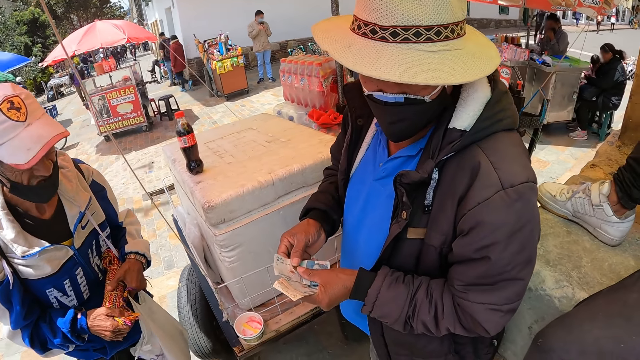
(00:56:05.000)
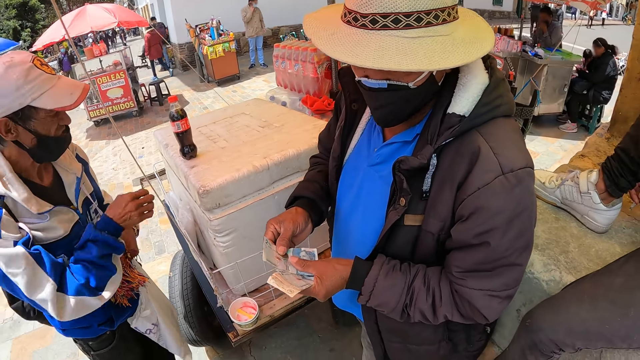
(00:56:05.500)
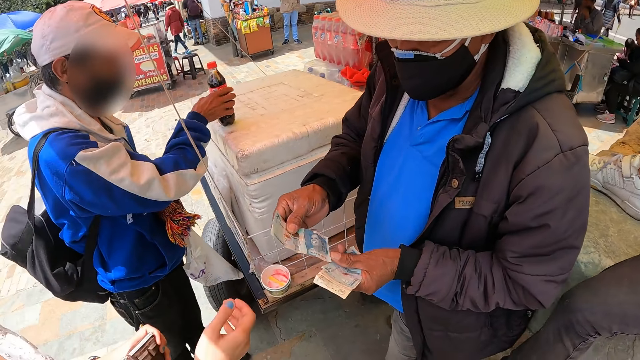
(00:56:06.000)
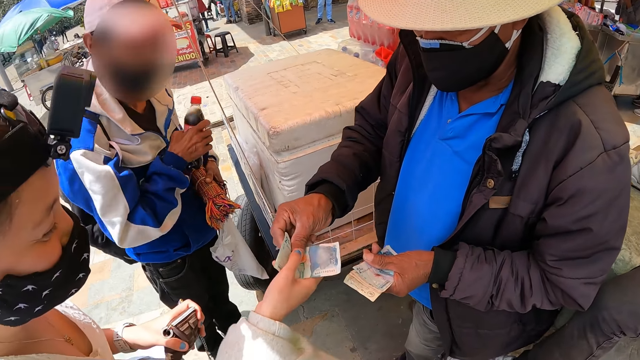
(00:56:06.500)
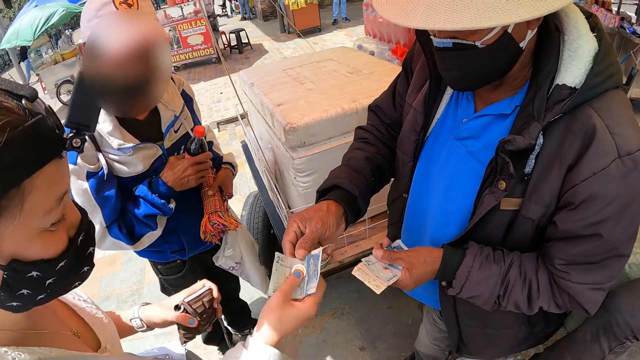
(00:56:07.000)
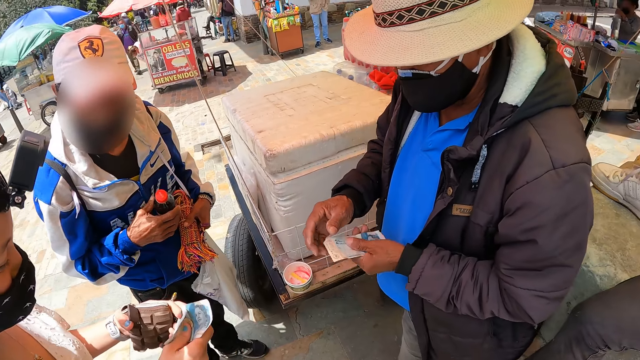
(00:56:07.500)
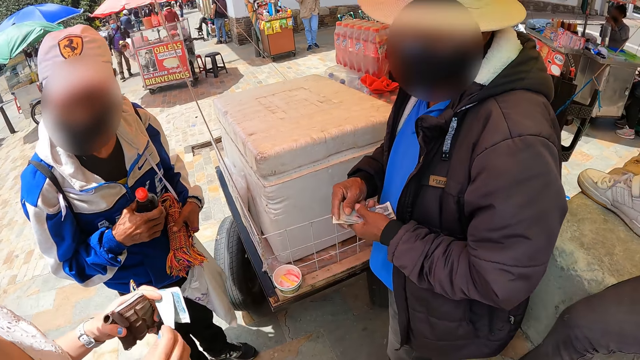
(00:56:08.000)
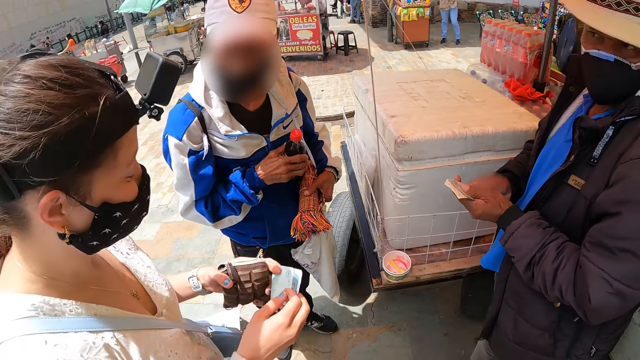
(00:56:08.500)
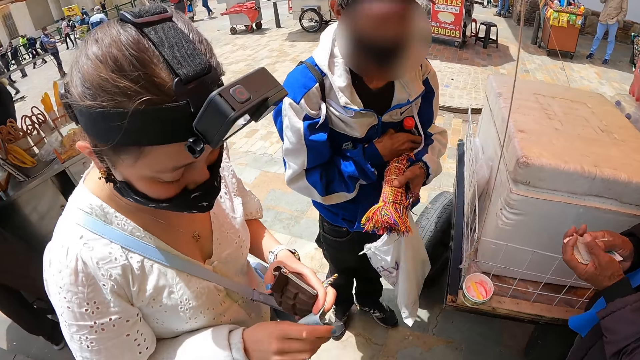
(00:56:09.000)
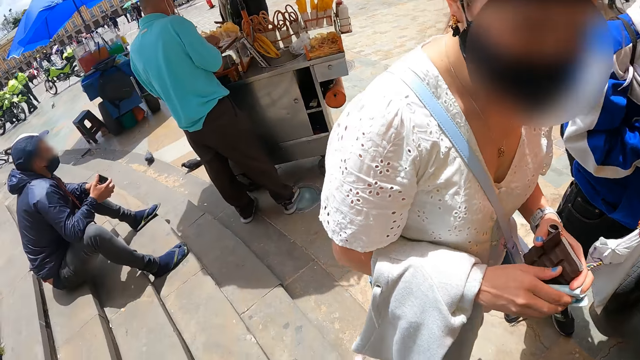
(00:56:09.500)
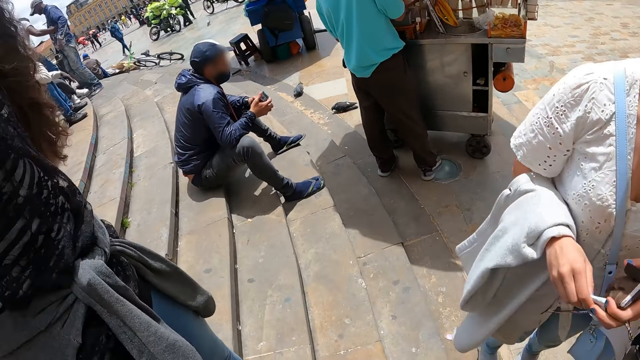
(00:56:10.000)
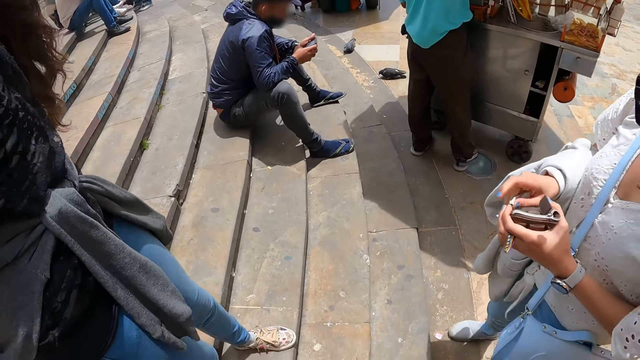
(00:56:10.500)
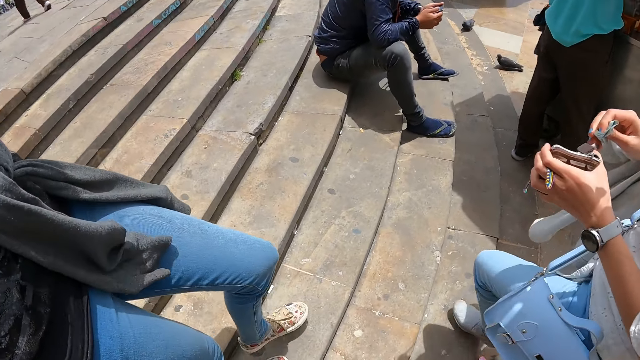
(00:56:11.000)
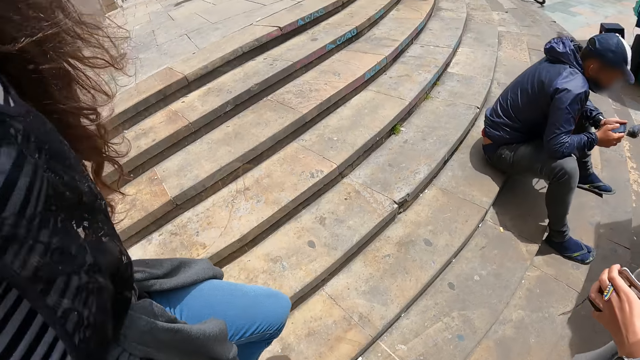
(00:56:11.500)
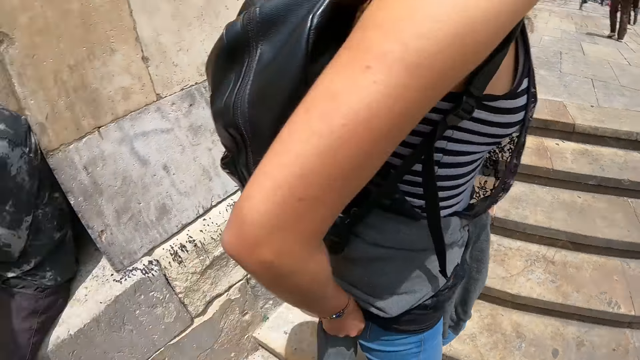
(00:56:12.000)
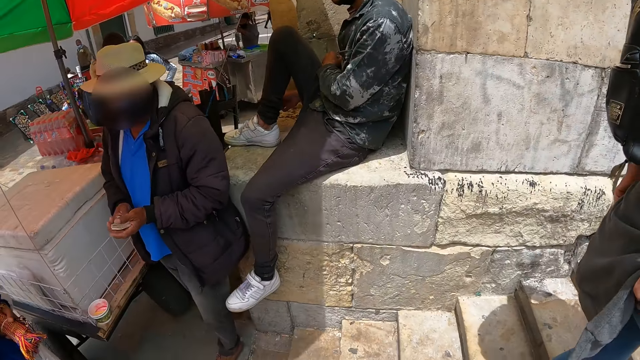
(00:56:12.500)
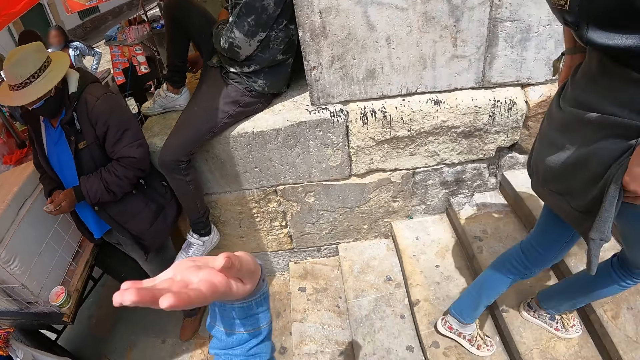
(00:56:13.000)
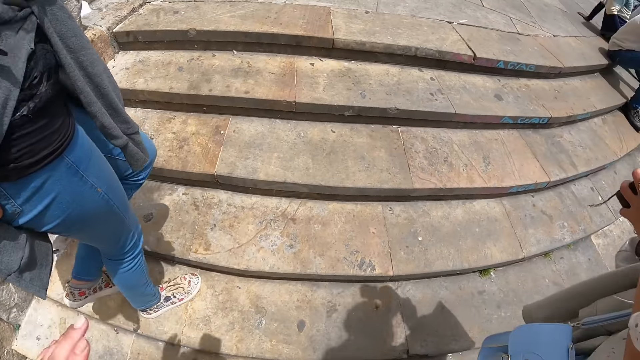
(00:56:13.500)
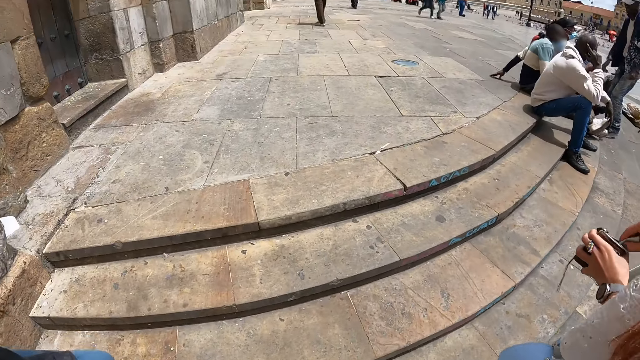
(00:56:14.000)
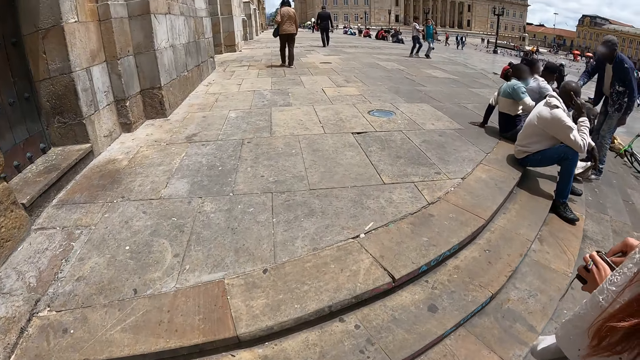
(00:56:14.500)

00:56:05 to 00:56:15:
A man takes a beverage. Another man hands a woman money. The woman folds the money. The camera wearer looks at the other man. They walk on the stairs.

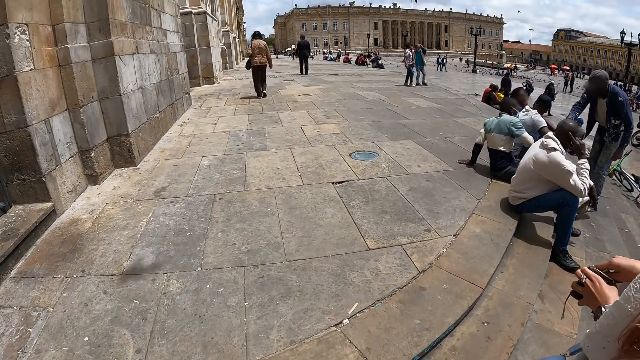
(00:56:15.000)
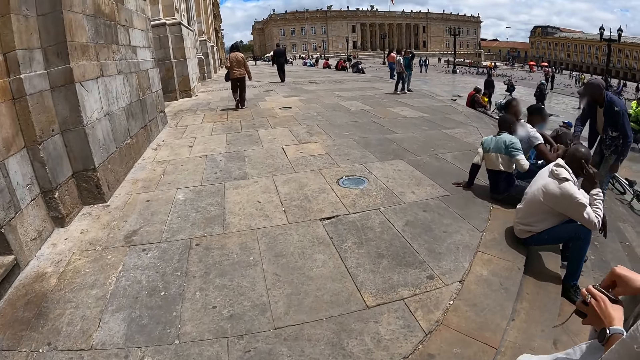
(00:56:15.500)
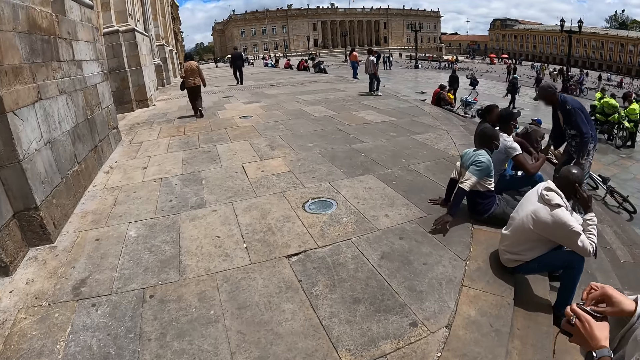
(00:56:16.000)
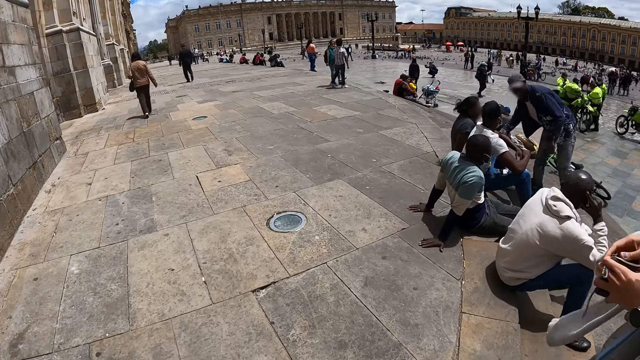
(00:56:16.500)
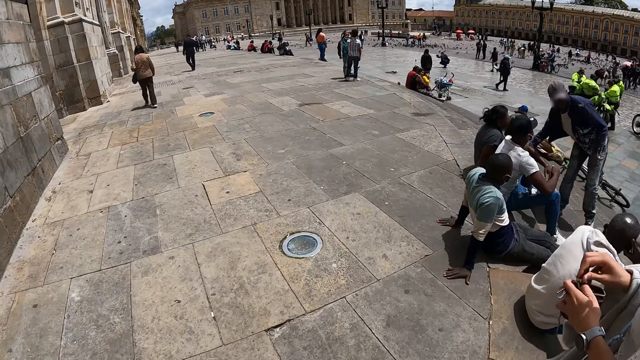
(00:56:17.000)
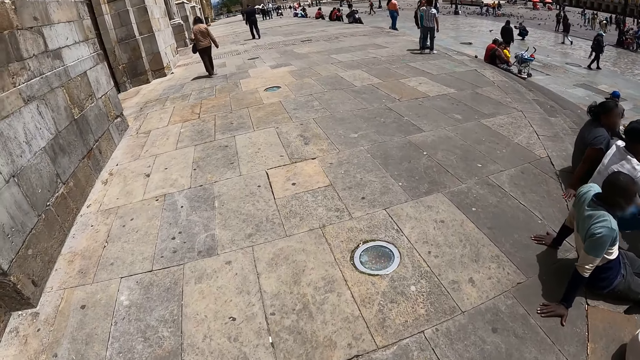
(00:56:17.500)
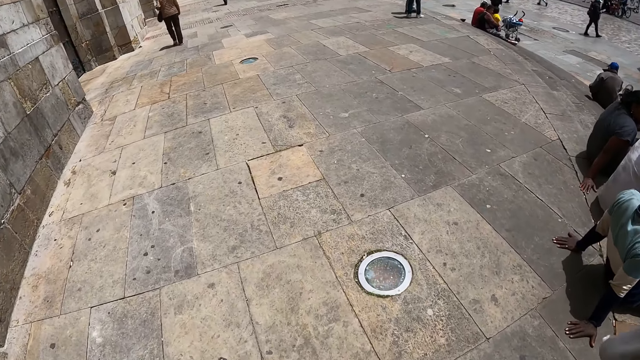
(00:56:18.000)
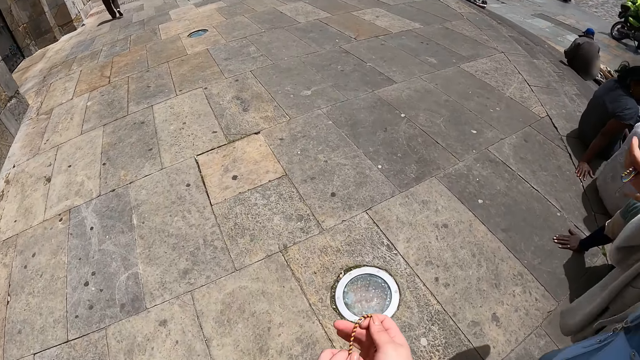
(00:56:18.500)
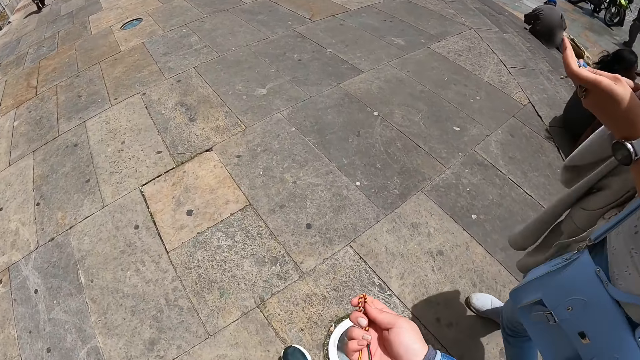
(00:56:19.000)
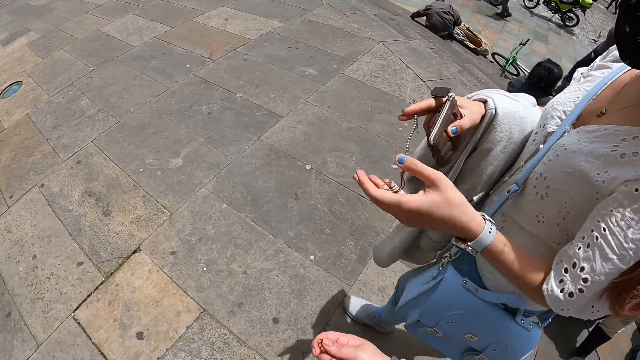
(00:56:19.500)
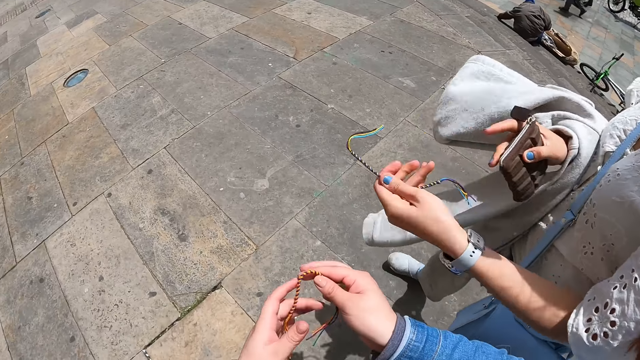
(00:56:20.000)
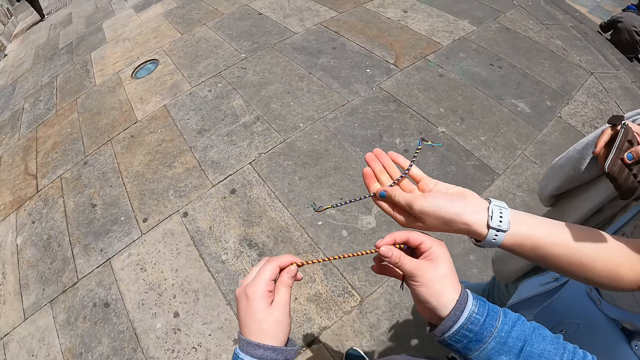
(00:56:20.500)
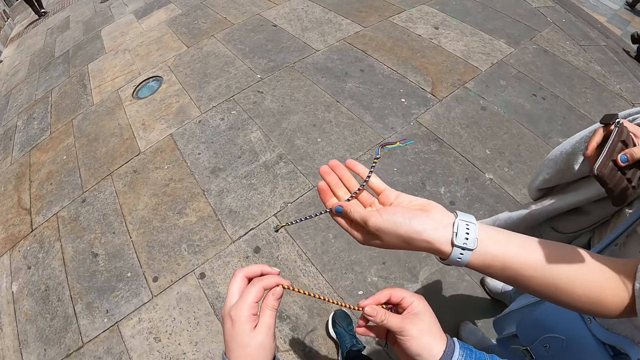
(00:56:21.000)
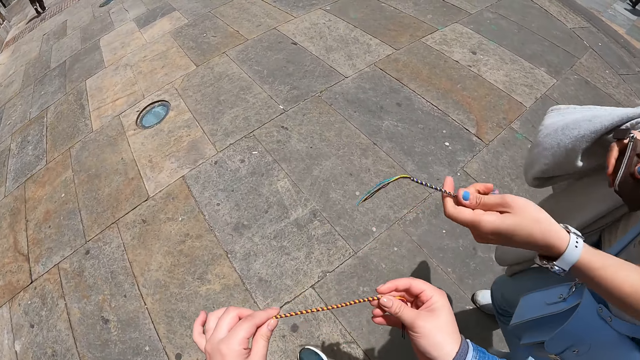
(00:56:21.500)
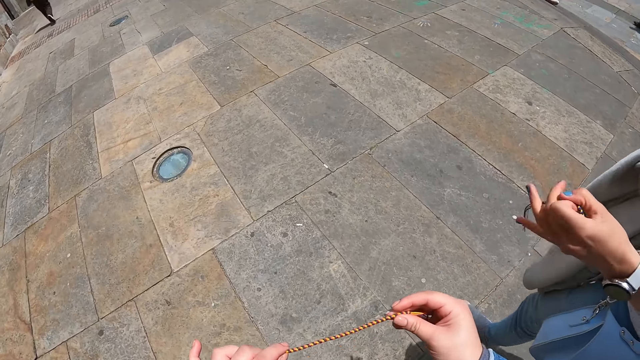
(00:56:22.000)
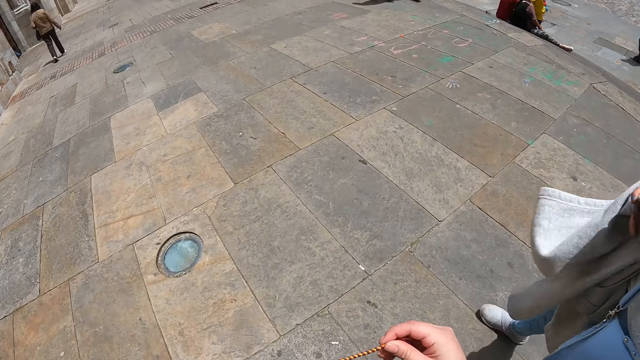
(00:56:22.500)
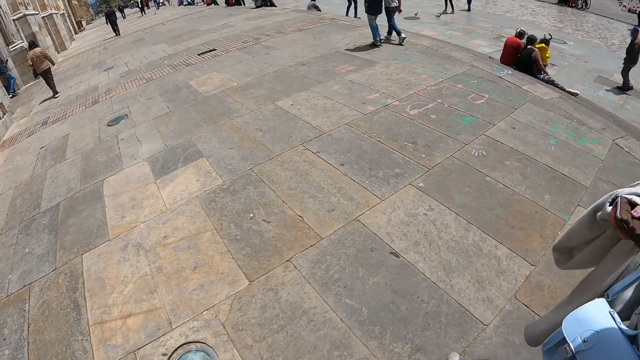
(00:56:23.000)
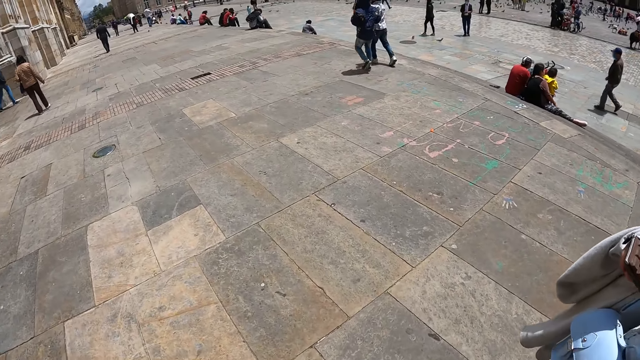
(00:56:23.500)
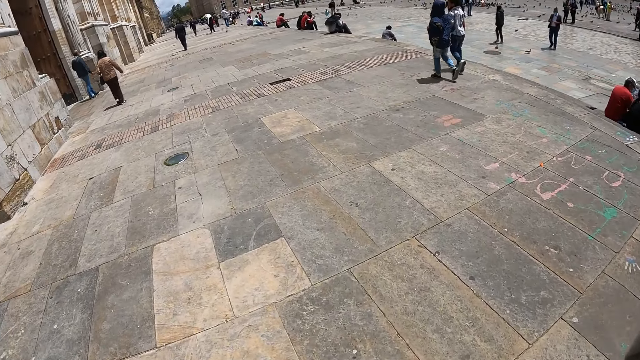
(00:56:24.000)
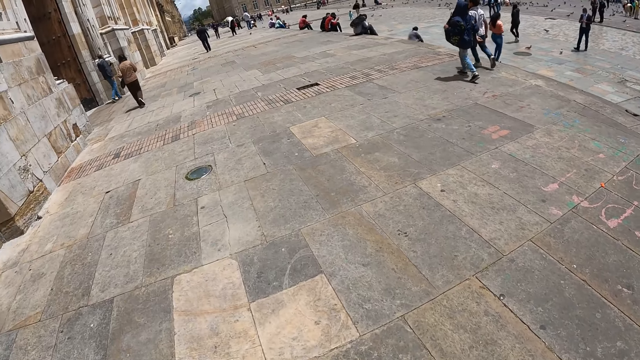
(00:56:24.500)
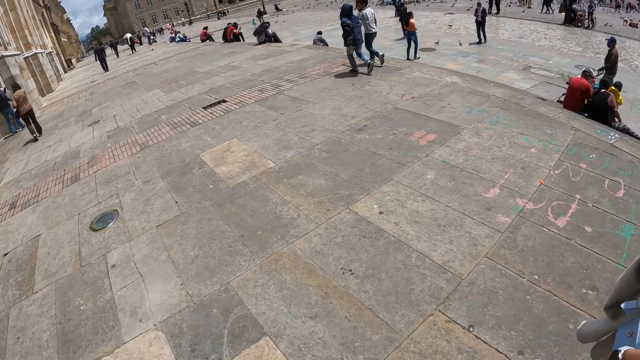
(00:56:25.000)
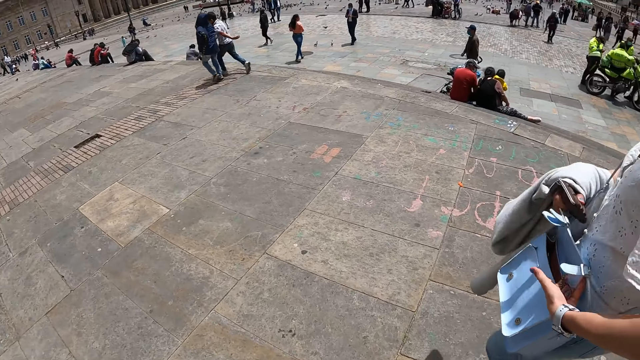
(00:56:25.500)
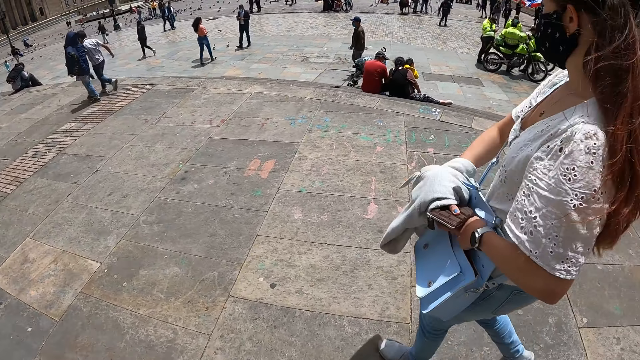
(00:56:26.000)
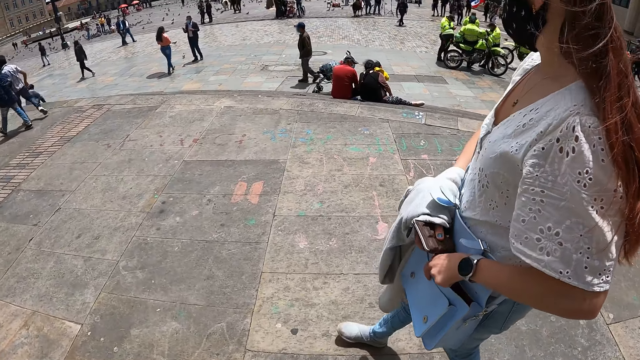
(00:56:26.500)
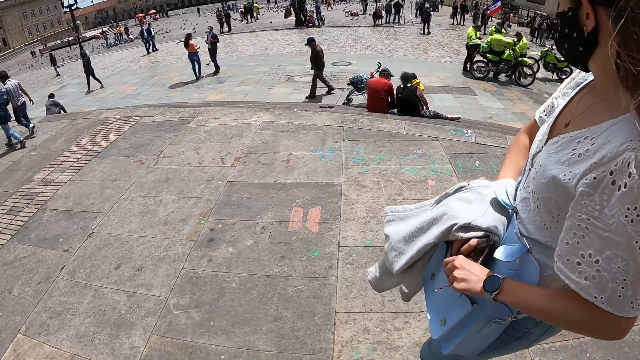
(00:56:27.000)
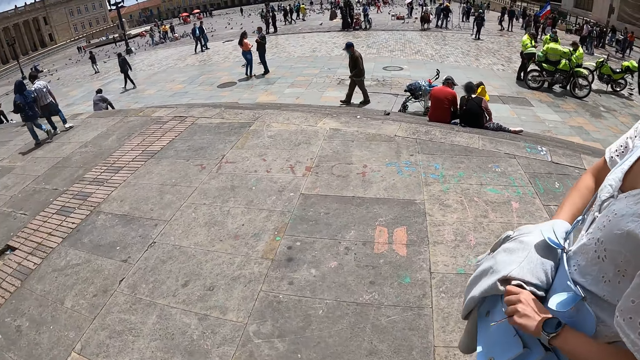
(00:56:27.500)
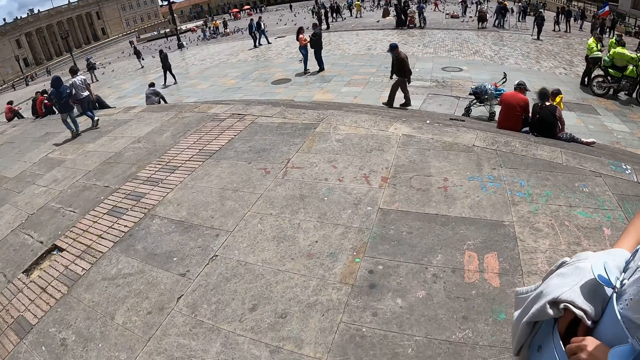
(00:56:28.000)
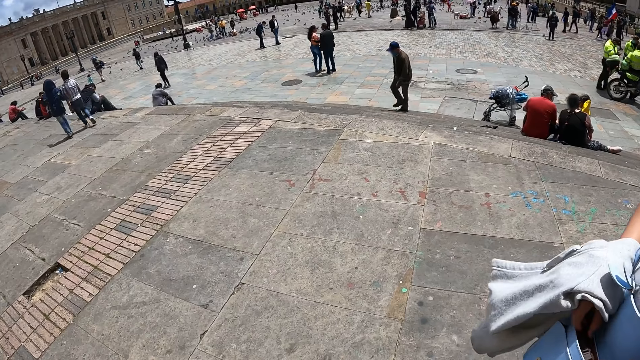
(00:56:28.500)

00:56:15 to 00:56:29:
The camera wearer walks around with the colleagues. A man walks around. A woman puts money into the purse. The camera wearer folds a bracelet. The woman shows the camera wearer the bracelet. The camera wearer shows the woman the bracelet. The woman opens the shoulder bag and puts the purse in the shoulder bag.
